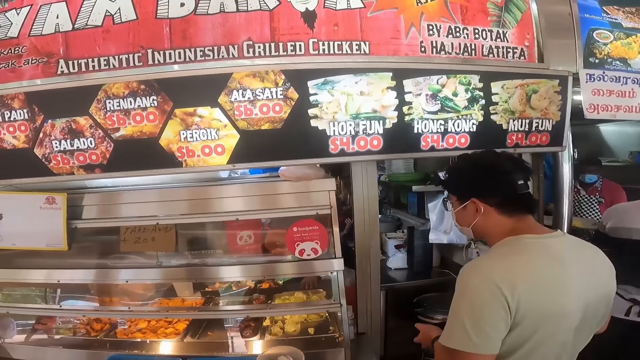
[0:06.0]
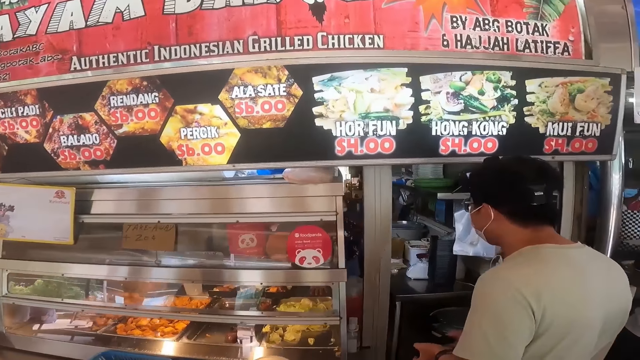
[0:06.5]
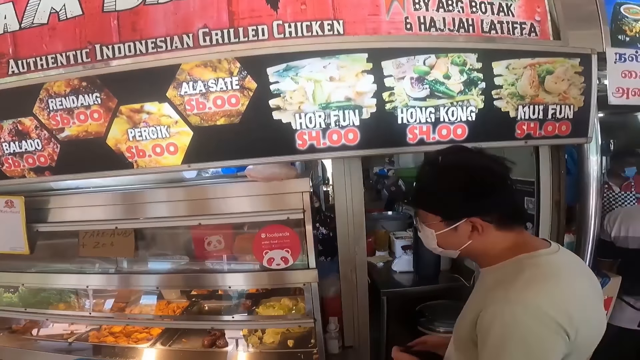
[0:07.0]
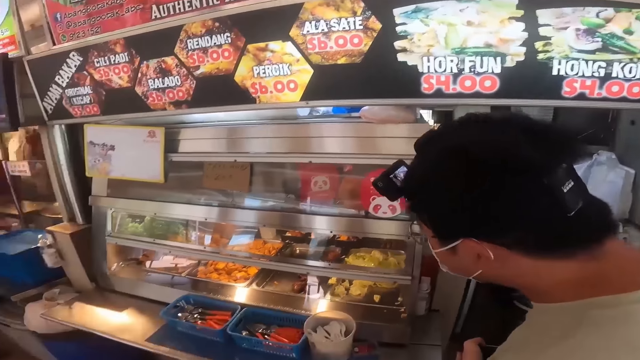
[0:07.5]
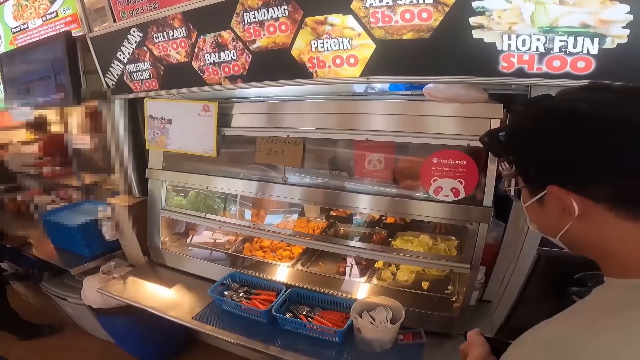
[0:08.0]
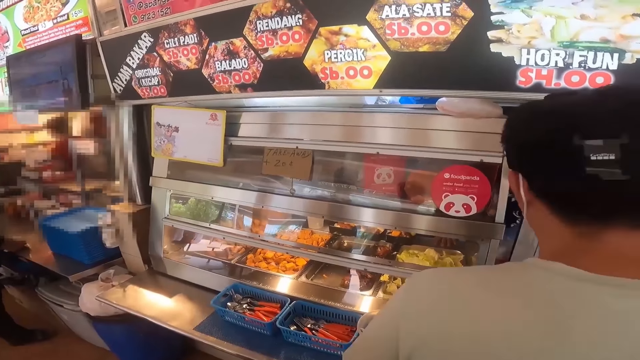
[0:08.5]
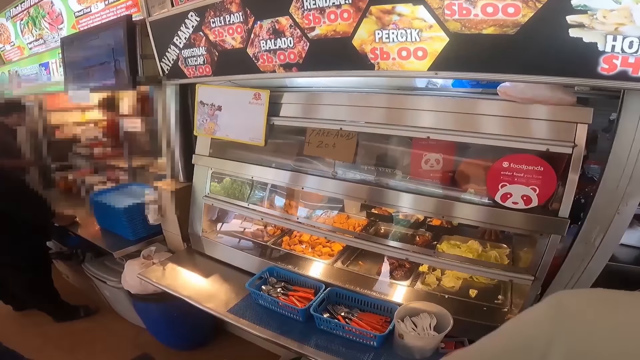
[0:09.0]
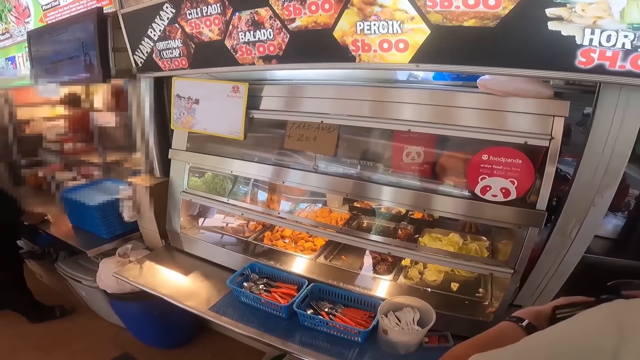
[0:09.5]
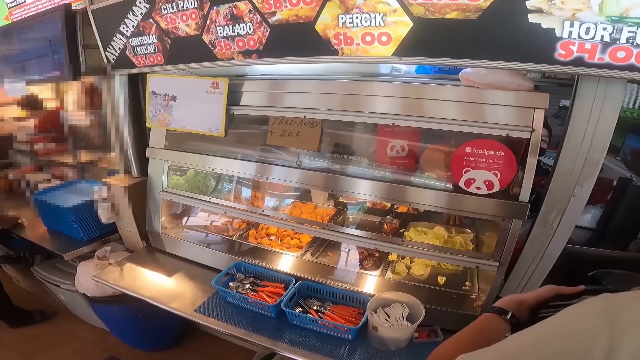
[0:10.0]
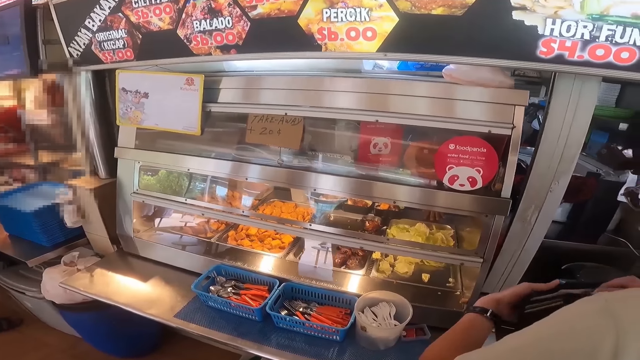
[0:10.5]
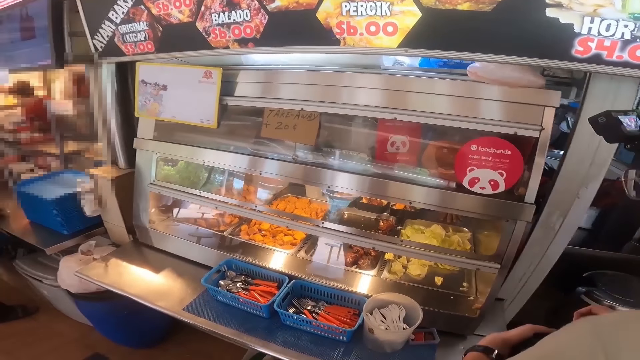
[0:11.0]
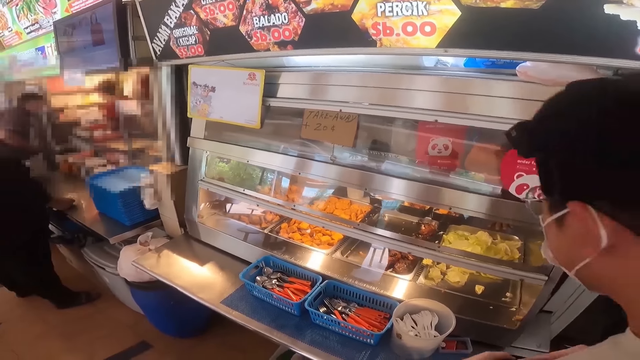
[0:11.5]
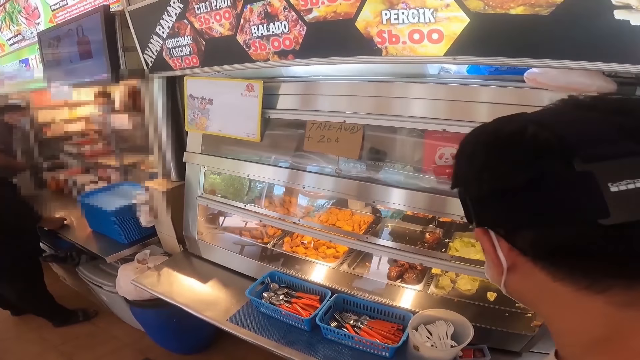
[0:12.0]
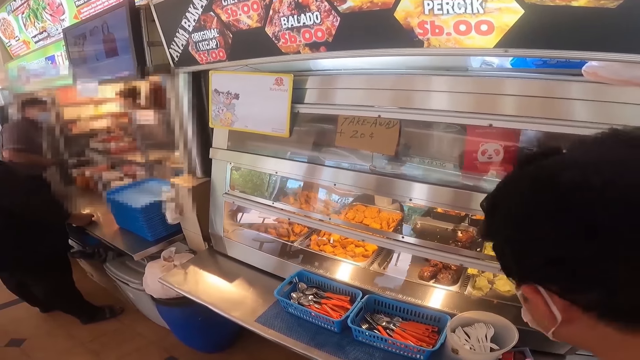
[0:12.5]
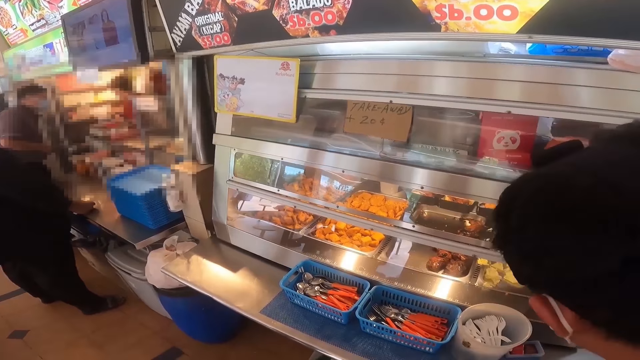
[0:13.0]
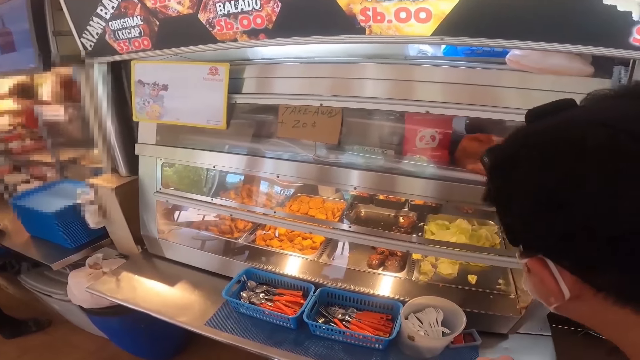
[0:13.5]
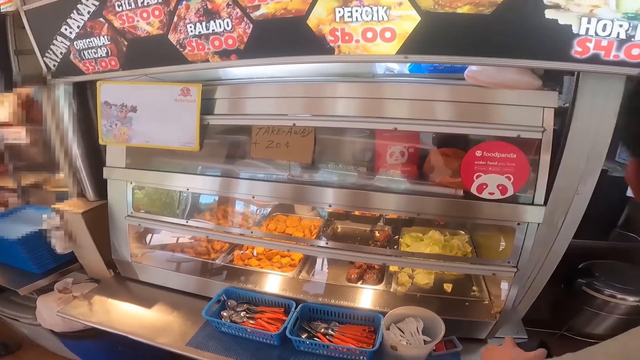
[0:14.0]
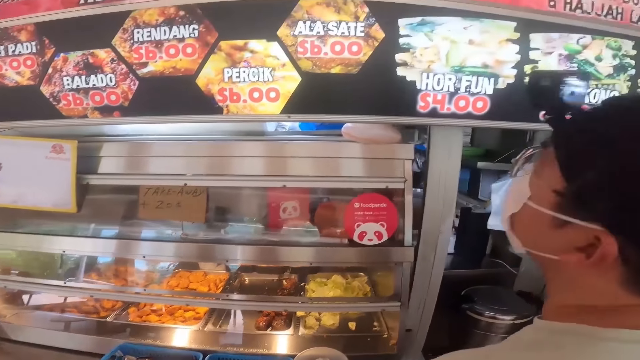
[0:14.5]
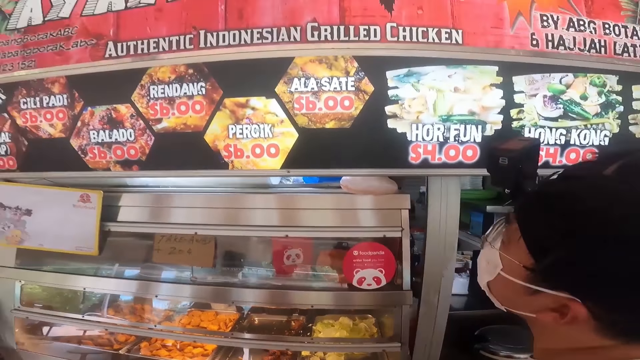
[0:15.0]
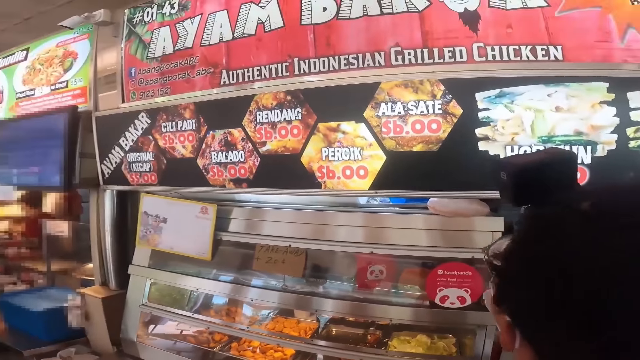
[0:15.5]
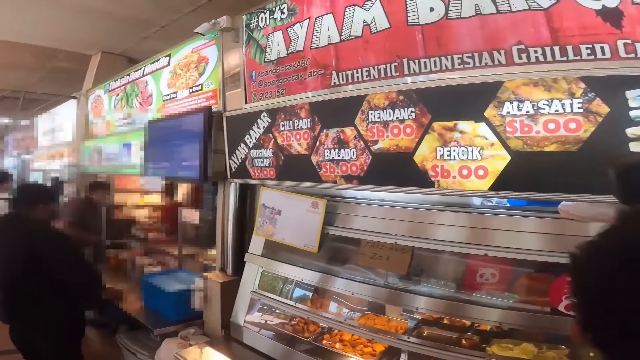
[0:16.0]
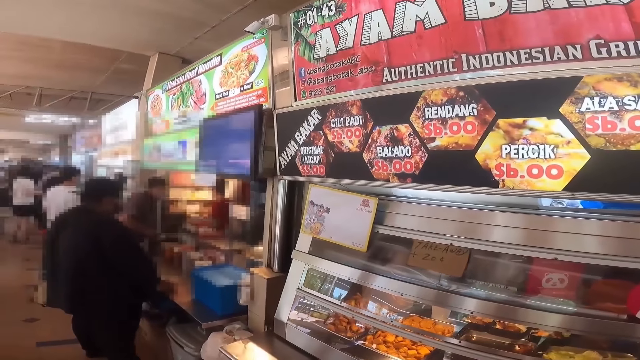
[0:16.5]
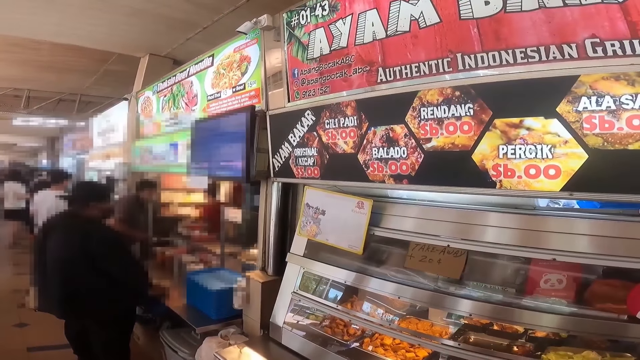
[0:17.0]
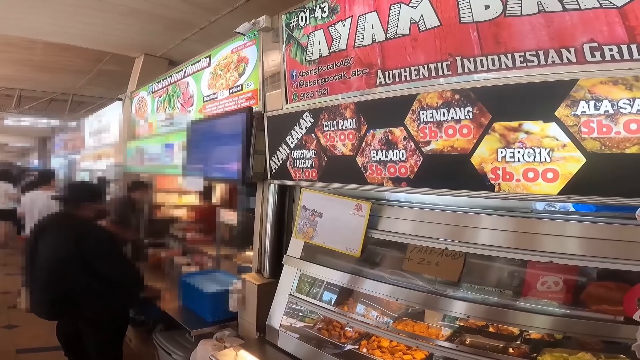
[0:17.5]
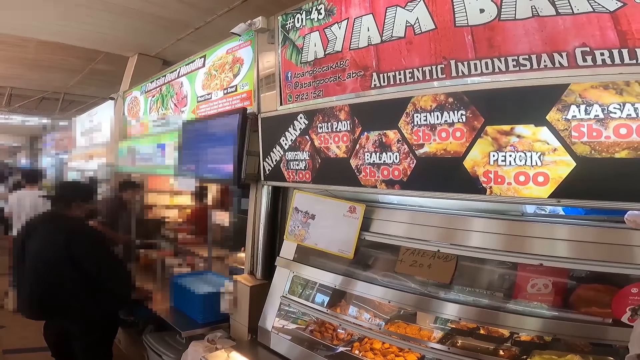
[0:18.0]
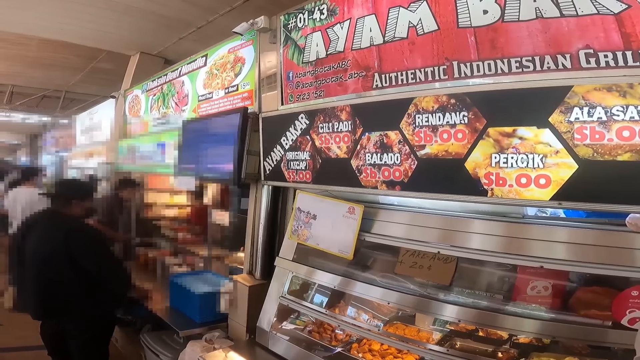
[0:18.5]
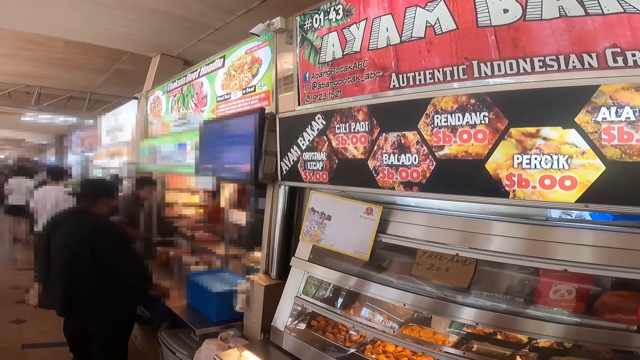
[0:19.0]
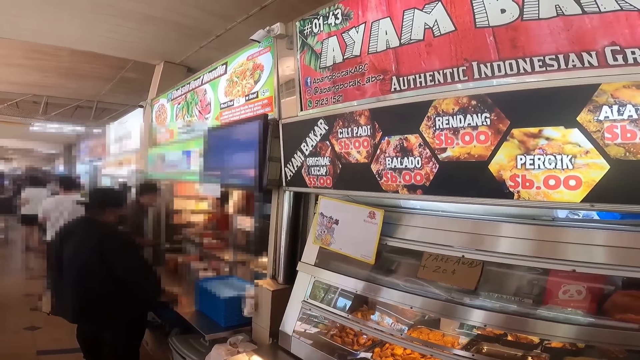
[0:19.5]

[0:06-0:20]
A man moves. The man looks at the display chiller. The camera wearer looks at the food price.

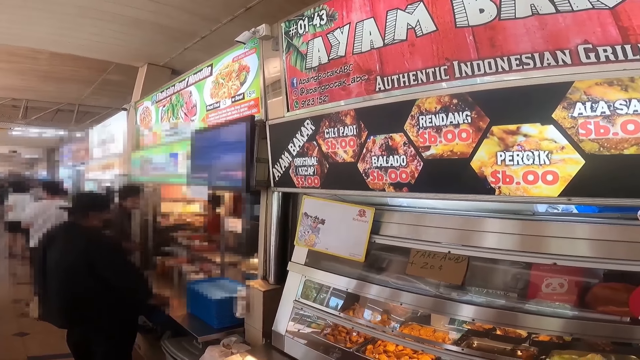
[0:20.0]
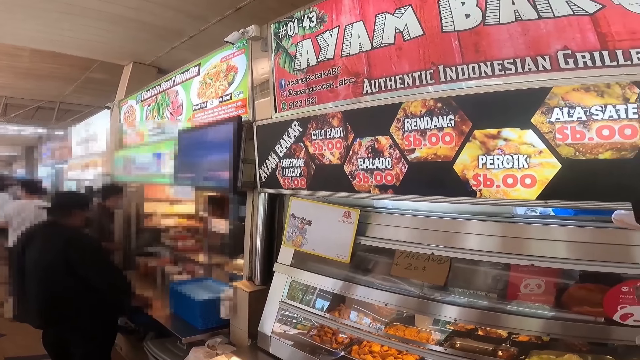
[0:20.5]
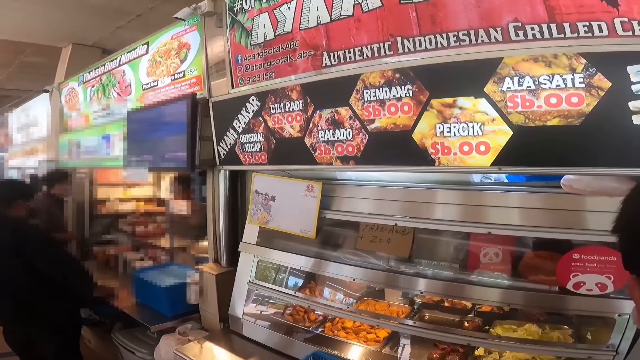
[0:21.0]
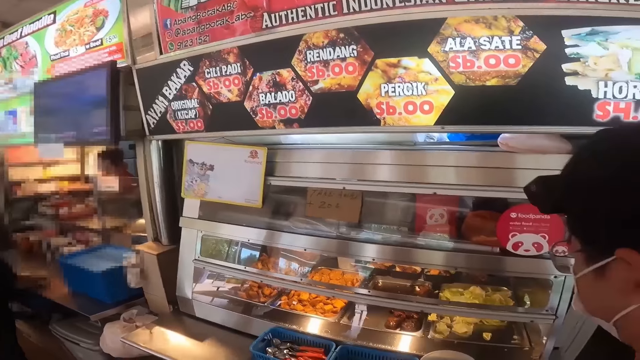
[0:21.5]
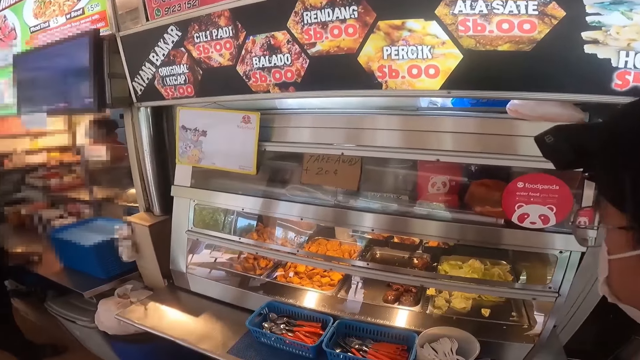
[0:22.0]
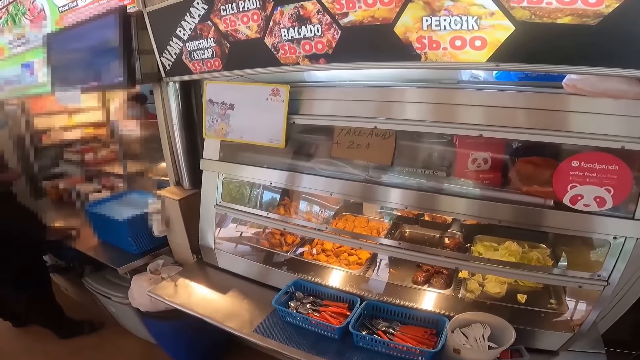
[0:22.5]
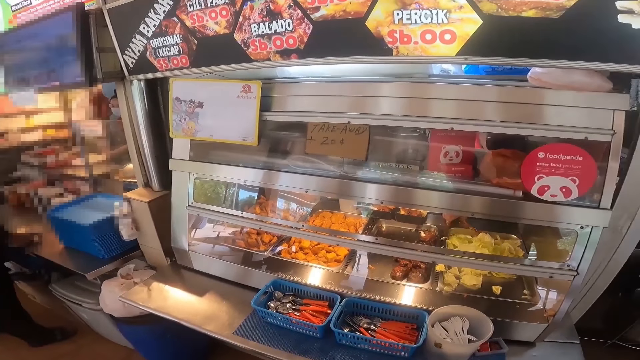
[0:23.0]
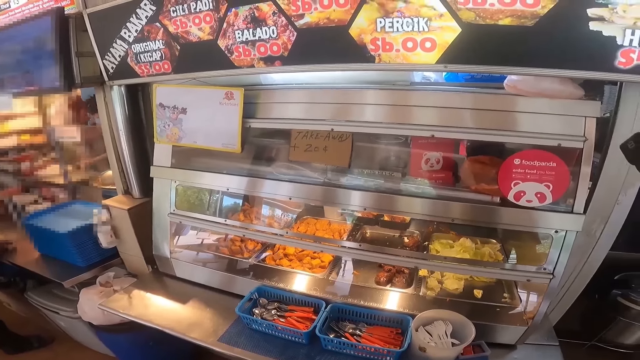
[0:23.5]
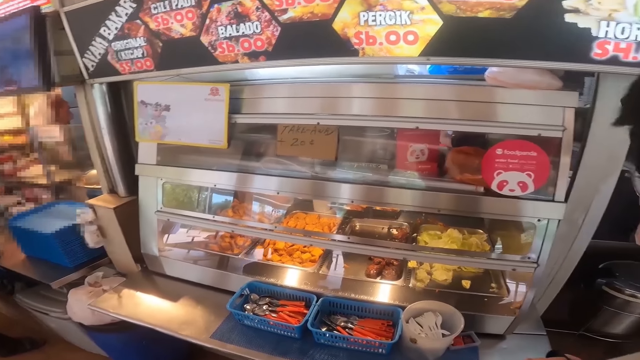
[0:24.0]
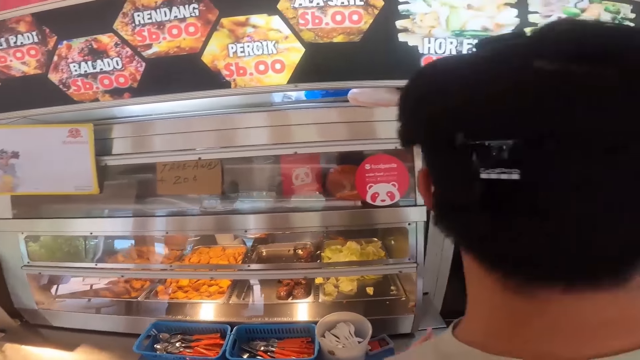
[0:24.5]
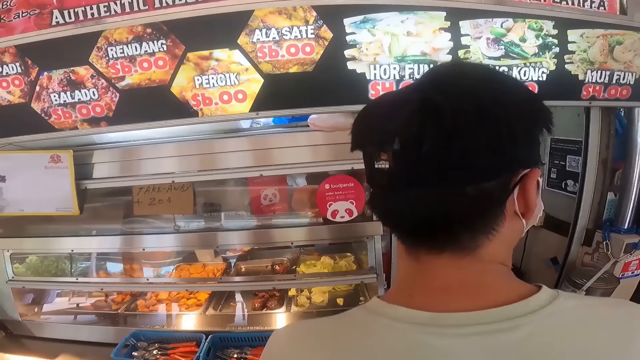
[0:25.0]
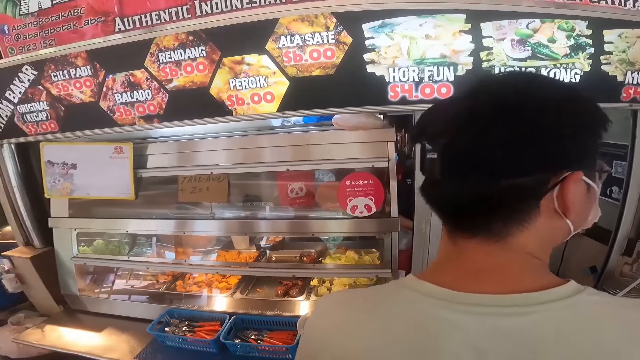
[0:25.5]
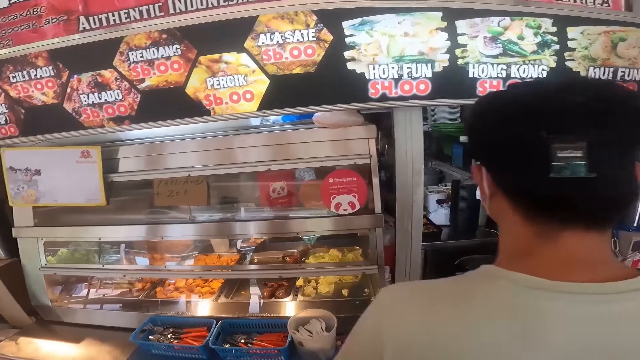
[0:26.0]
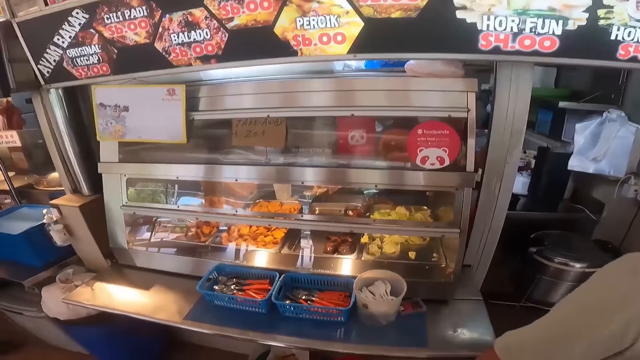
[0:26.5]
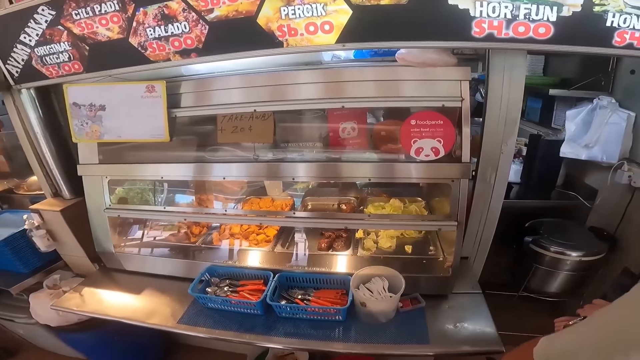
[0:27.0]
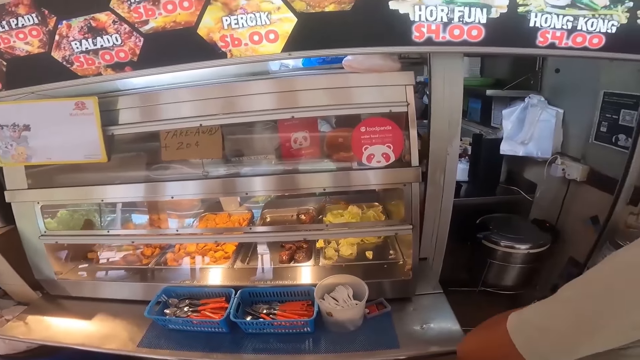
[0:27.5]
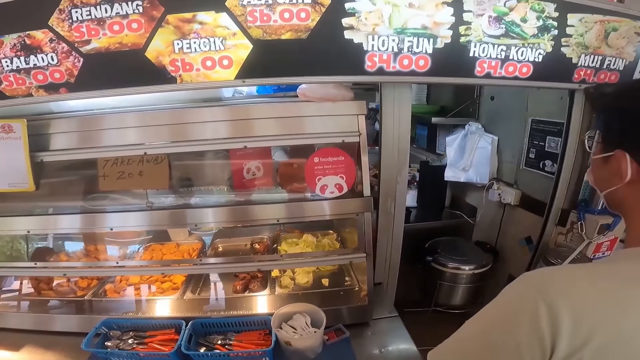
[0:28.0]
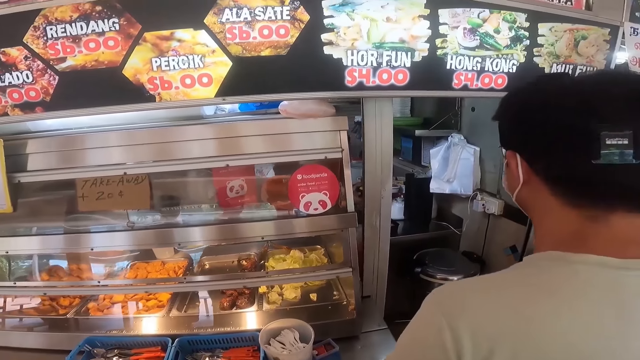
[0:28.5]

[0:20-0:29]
The camera wearer looks at the display chiller. A man looks at the display chiller.
